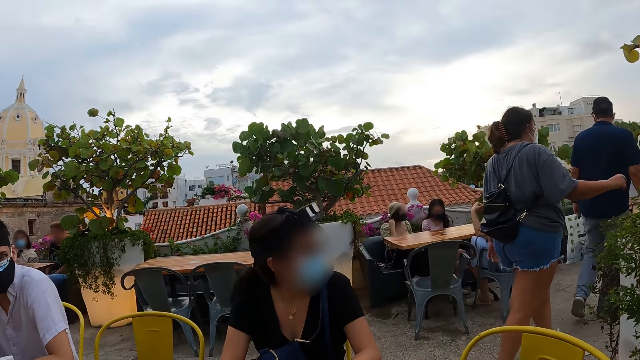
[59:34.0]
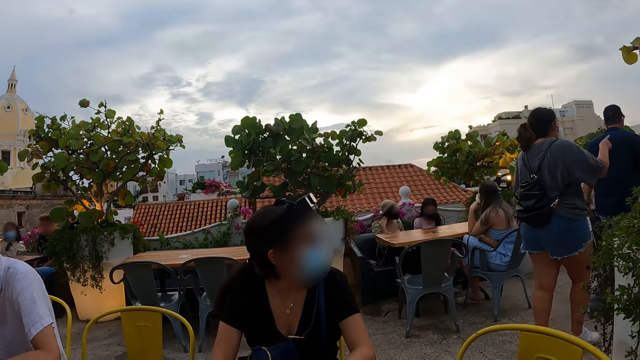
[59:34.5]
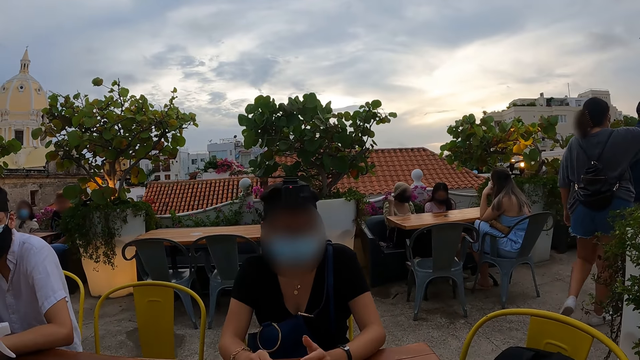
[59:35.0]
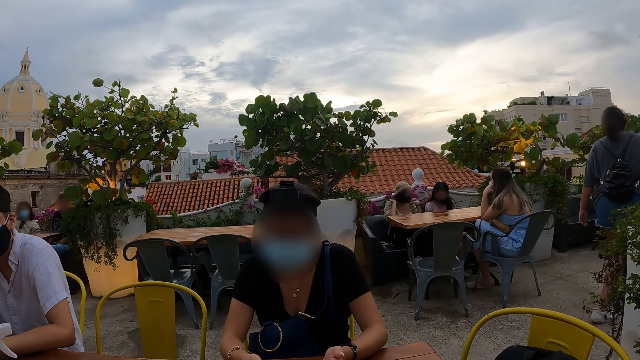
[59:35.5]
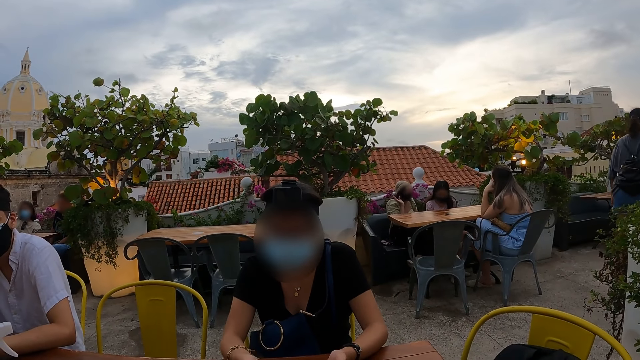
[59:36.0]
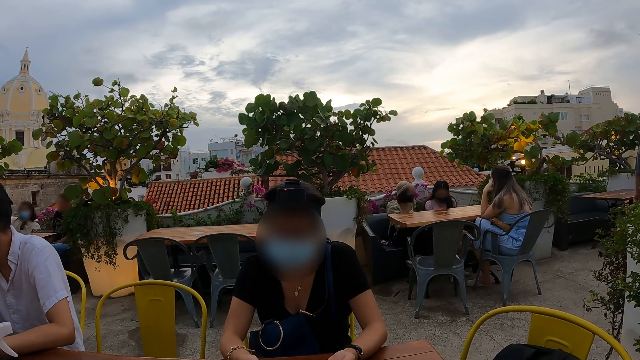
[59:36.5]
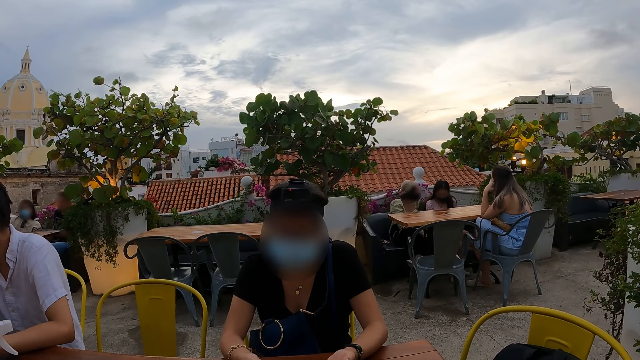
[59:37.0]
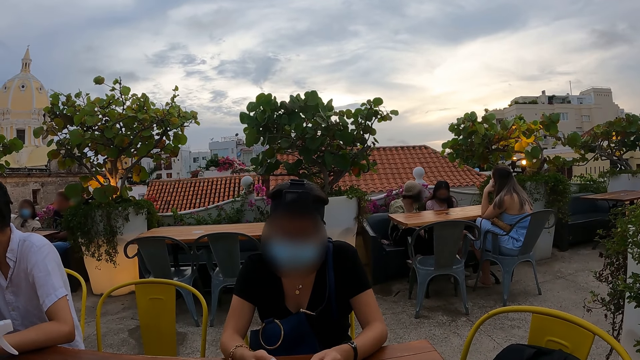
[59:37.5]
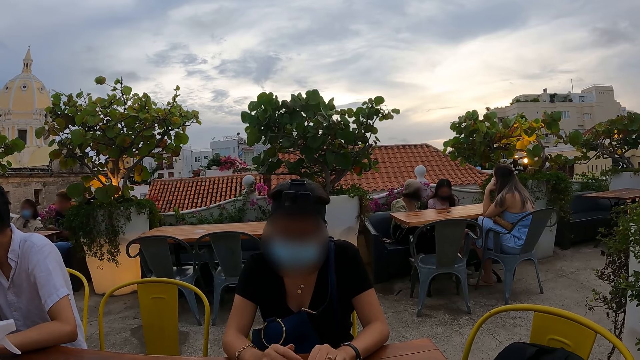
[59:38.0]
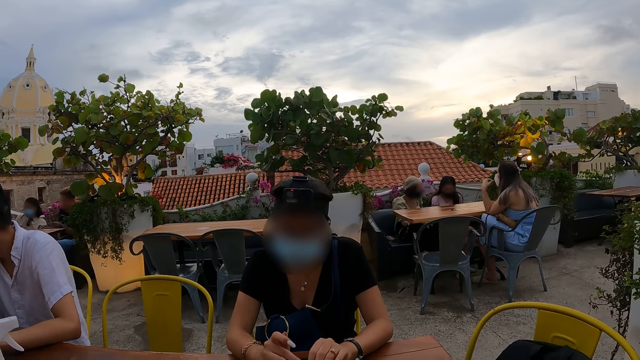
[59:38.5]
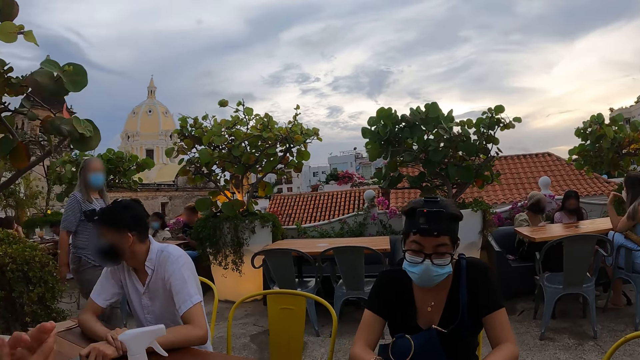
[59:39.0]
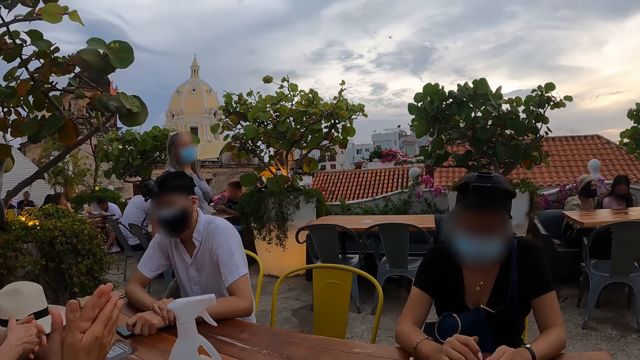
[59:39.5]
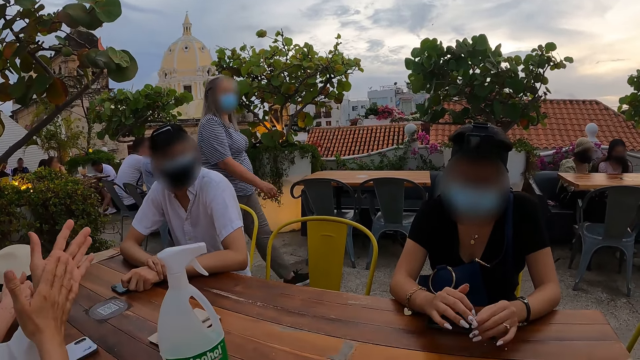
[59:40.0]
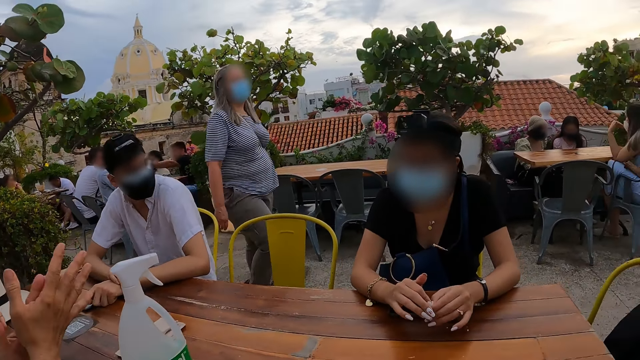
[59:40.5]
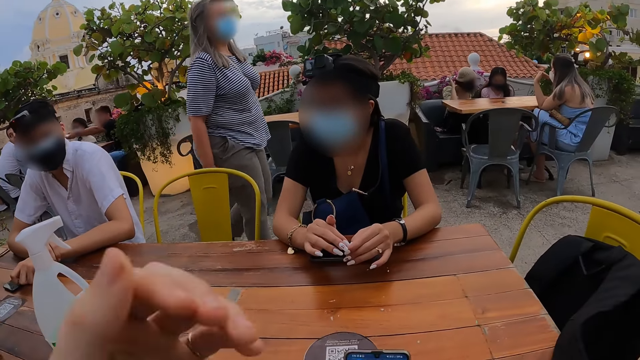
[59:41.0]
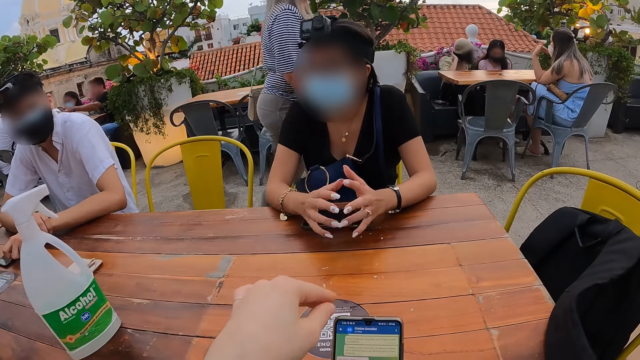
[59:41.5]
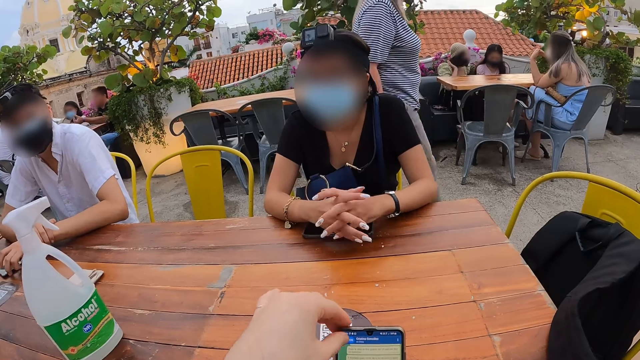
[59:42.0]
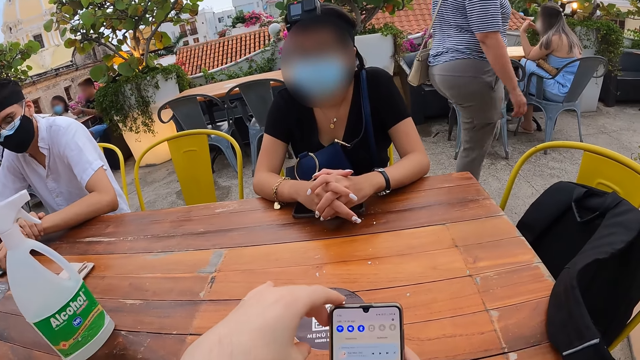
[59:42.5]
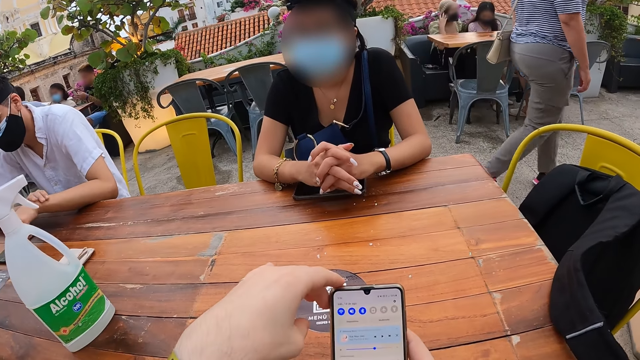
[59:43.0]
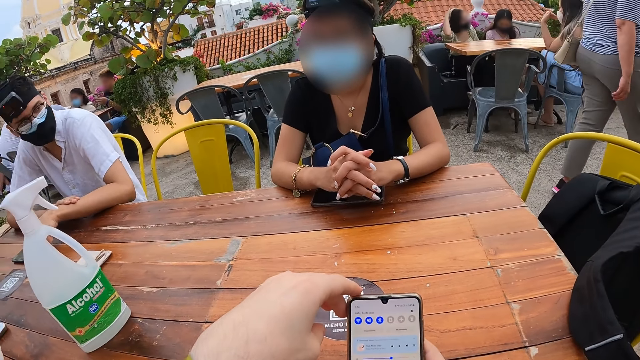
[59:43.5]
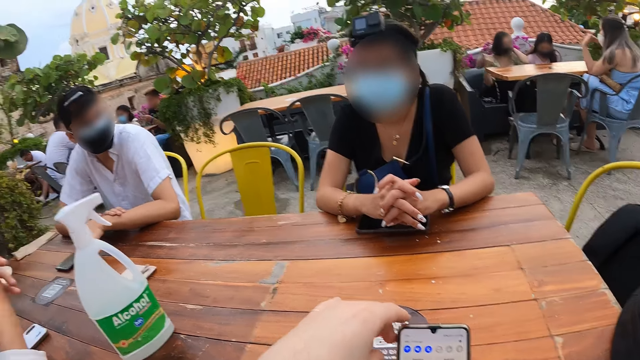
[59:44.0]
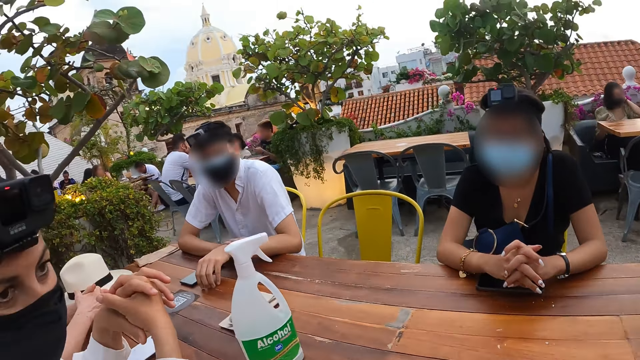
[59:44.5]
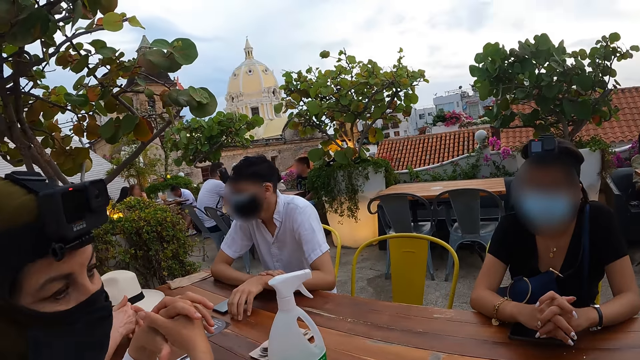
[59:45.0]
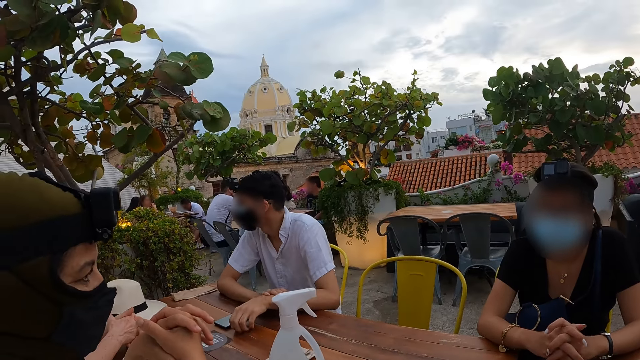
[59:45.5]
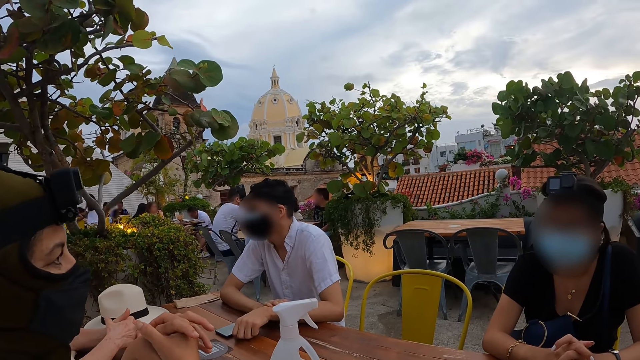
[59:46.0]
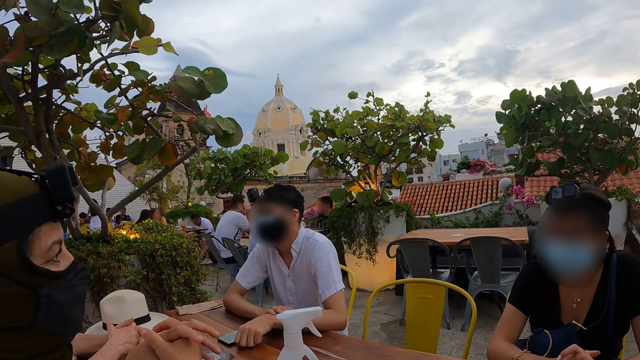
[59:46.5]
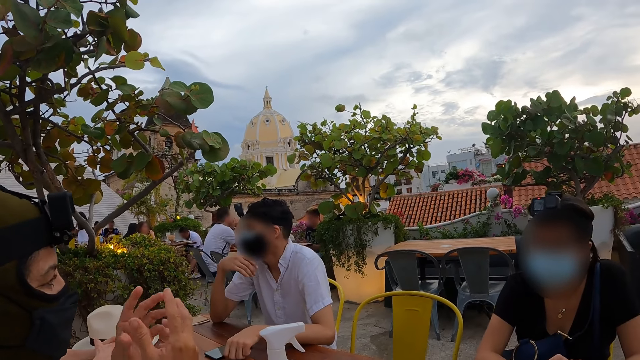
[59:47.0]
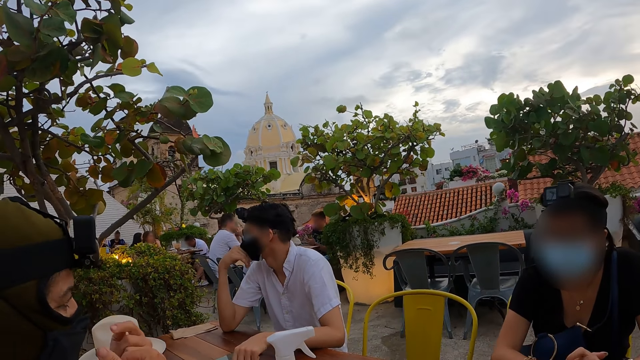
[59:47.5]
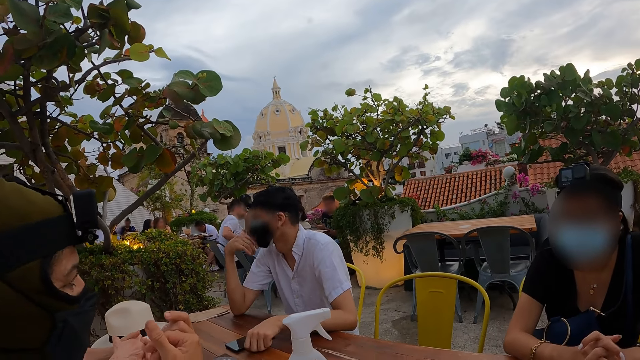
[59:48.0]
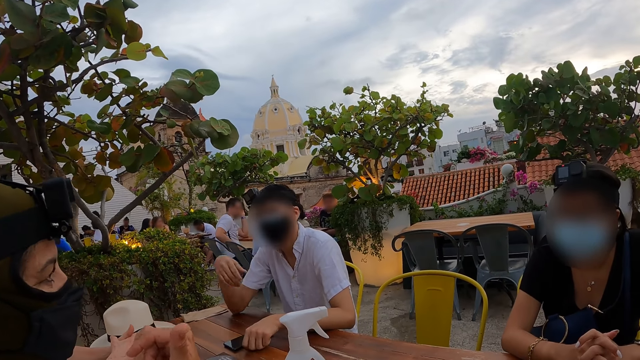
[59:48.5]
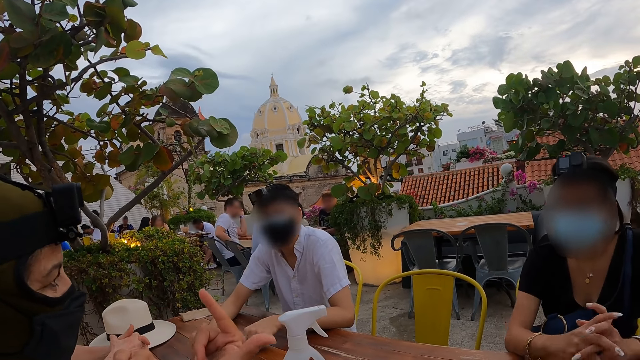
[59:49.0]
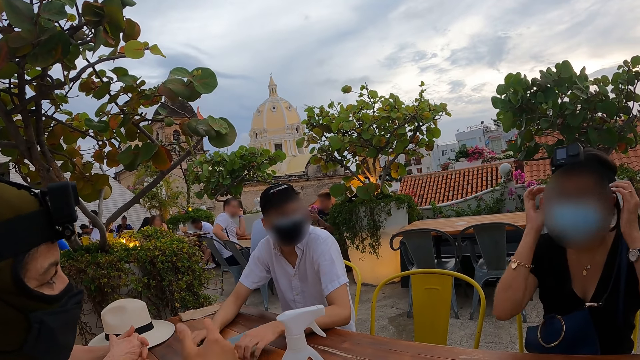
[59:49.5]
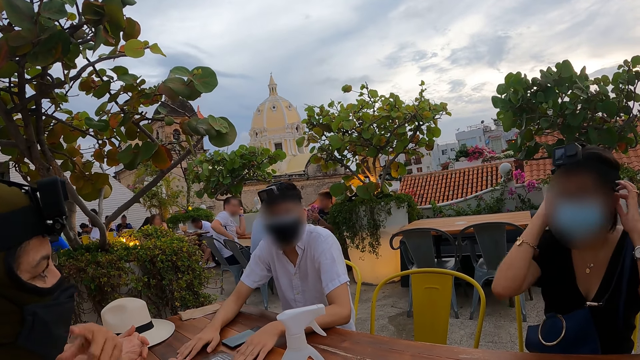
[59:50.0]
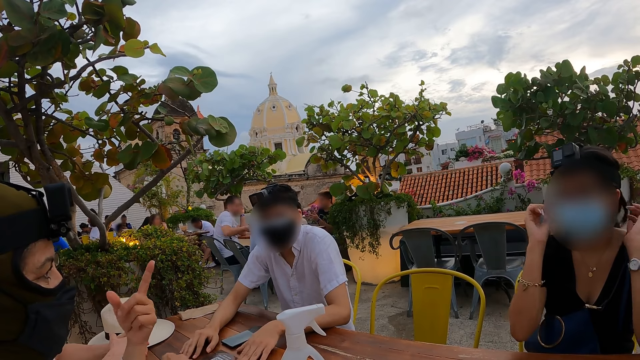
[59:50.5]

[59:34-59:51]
A woman walks along the pathway. The camera wearer uses the left hand to touch the phone. They look at the woman.

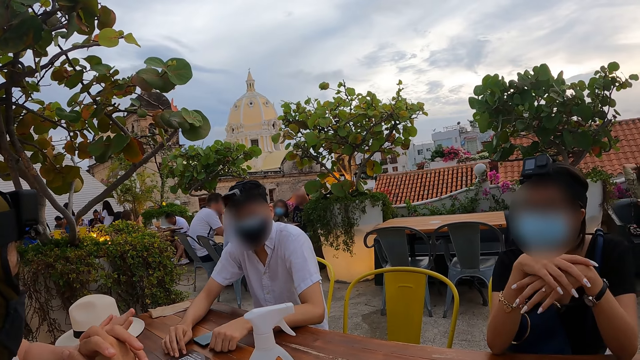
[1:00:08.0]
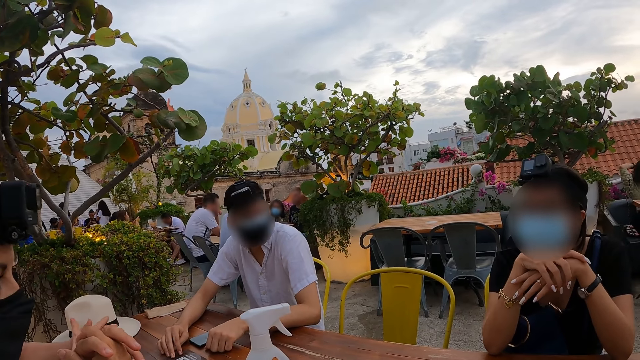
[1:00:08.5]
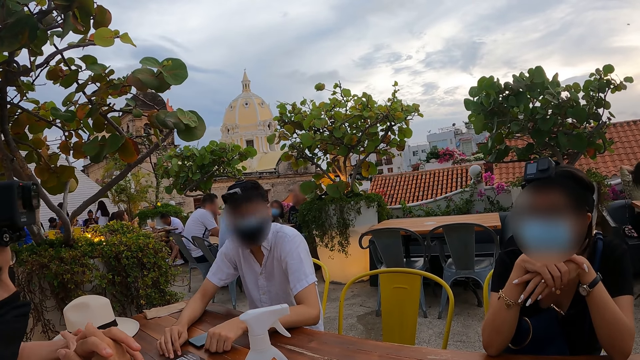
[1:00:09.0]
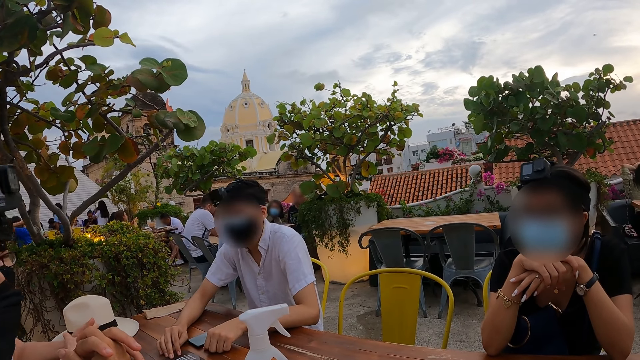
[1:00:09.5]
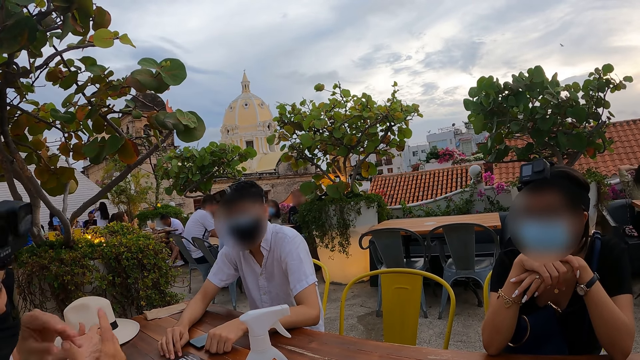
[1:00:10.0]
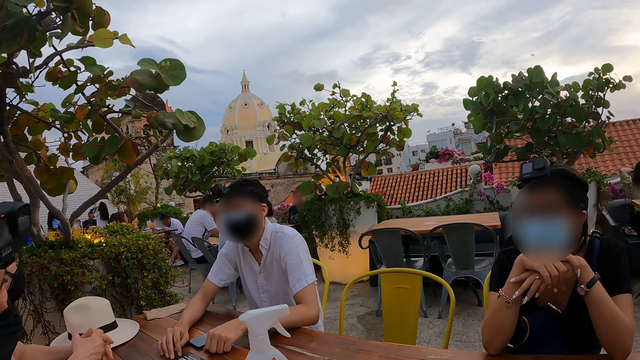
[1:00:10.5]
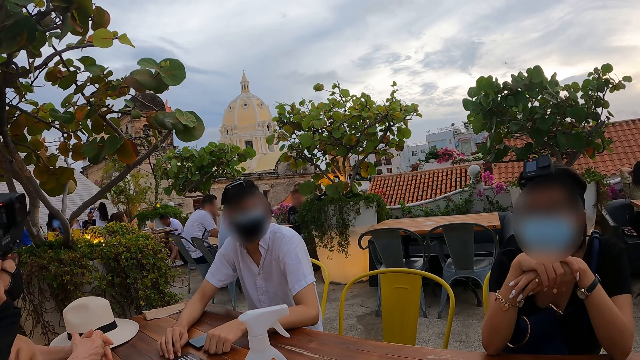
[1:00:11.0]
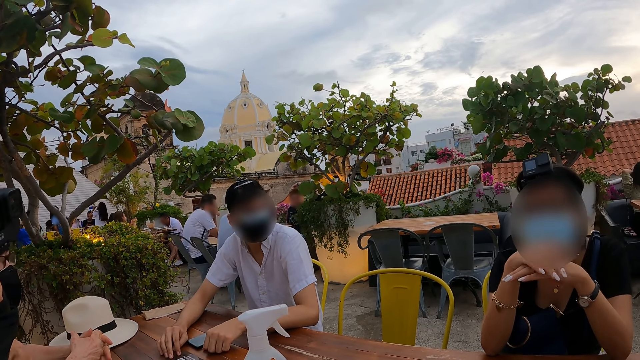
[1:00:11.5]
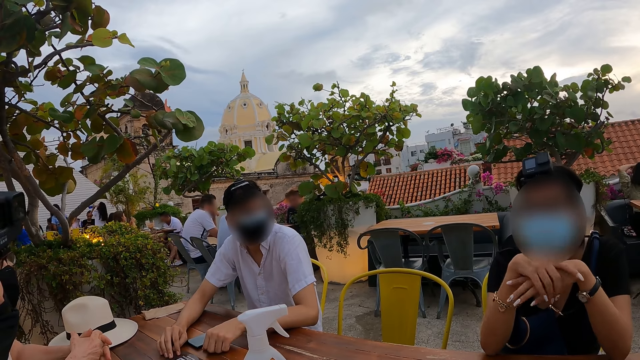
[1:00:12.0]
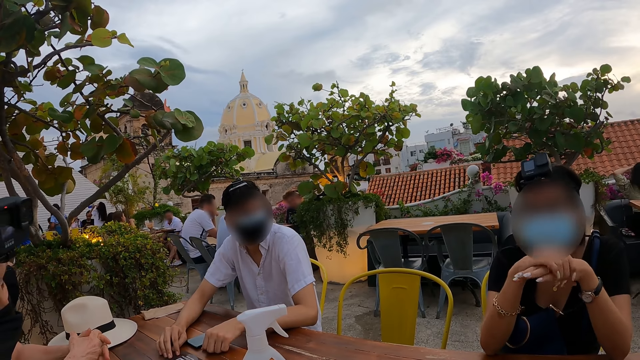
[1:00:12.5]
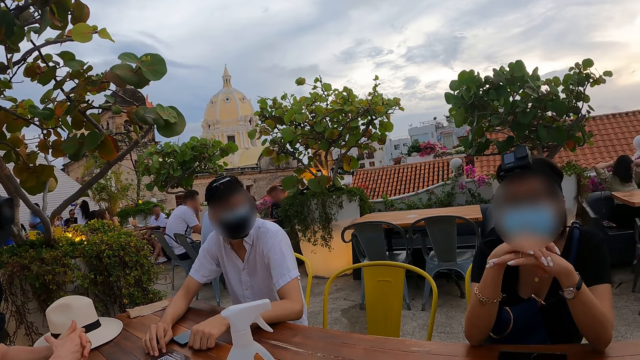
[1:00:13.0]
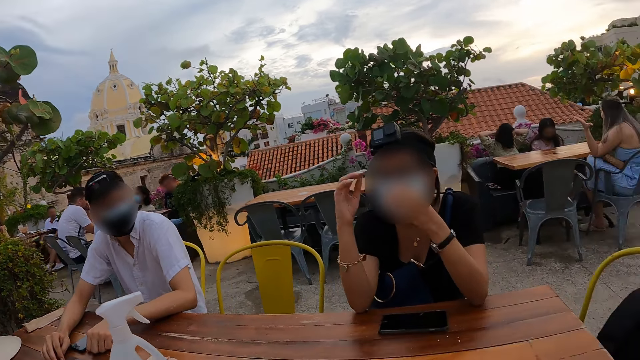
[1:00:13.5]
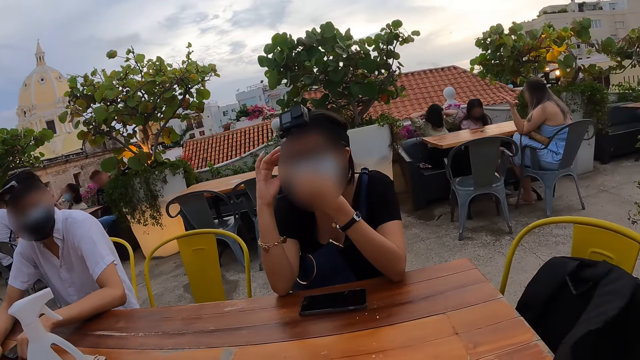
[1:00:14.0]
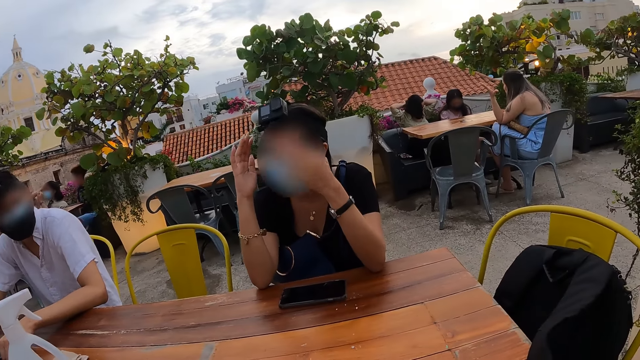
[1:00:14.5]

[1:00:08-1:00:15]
The camera wearer looks at a woman as she is talking.
